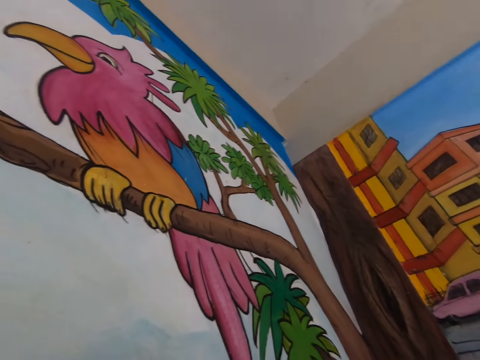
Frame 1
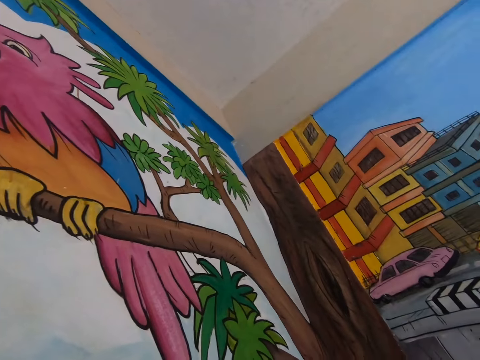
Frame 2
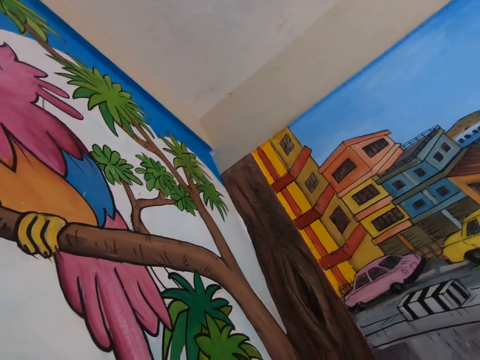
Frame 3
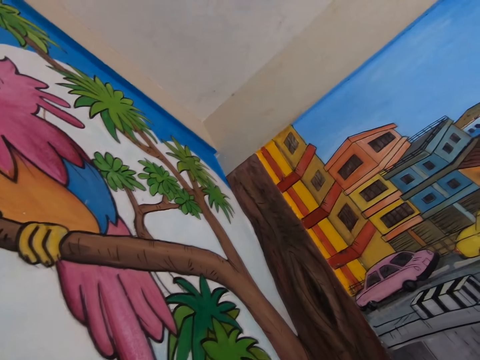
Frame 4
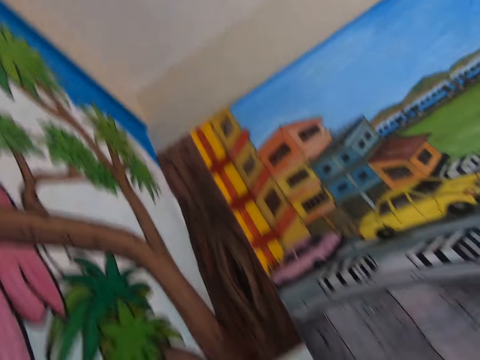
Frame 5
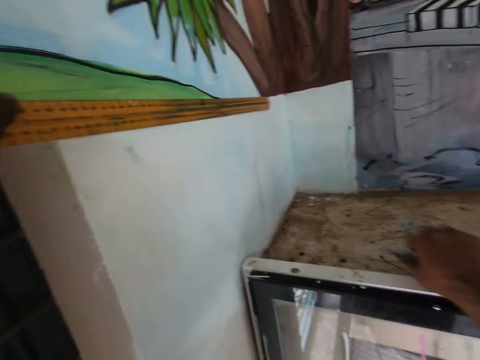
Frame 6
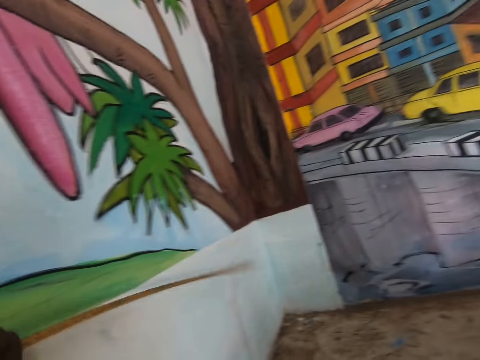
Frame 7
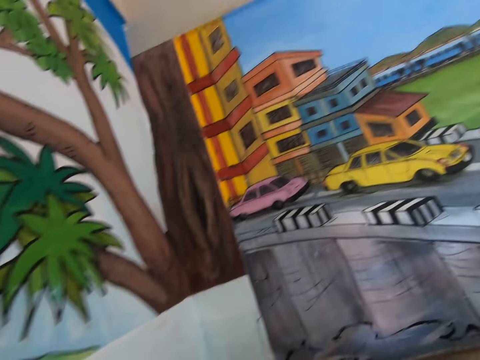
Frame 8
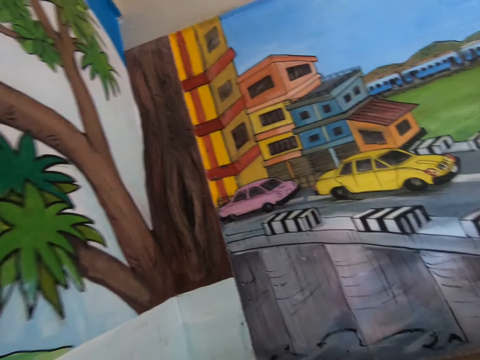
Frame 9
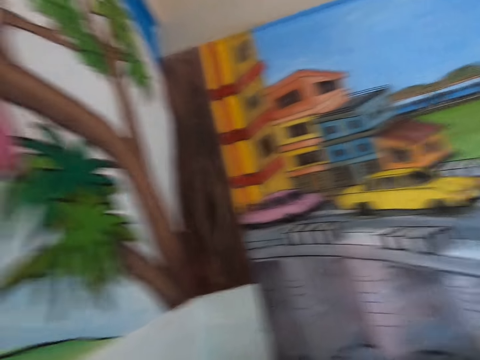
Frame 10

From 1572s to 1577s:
The camera wearer lifts the ruler.

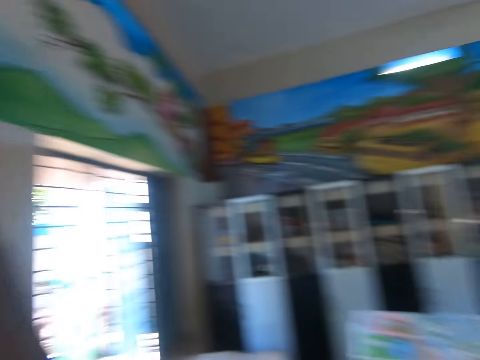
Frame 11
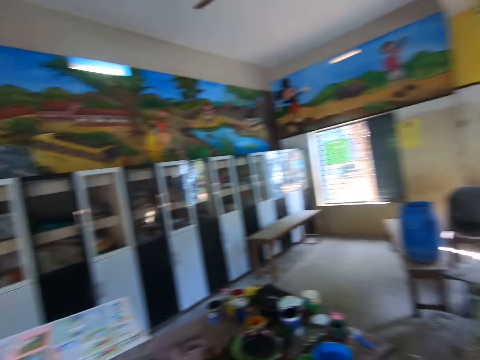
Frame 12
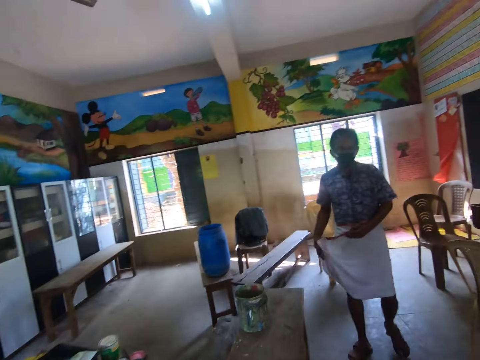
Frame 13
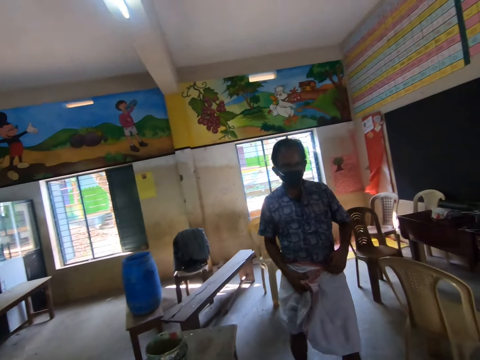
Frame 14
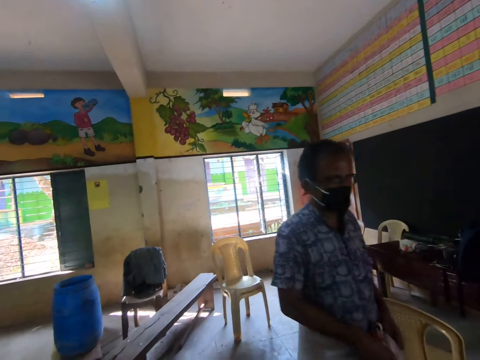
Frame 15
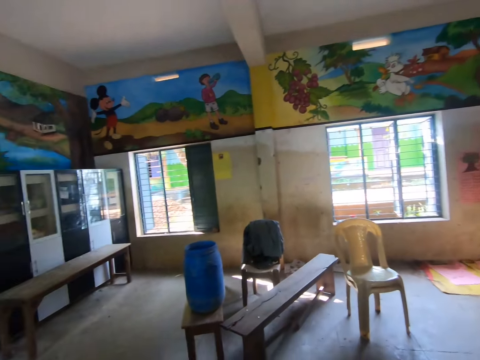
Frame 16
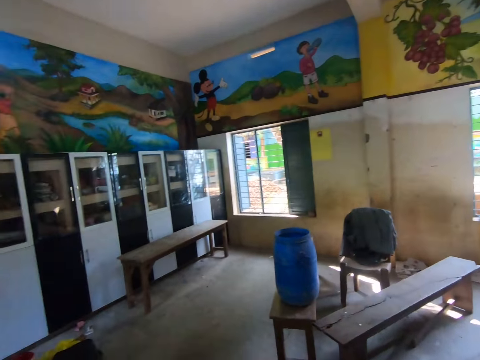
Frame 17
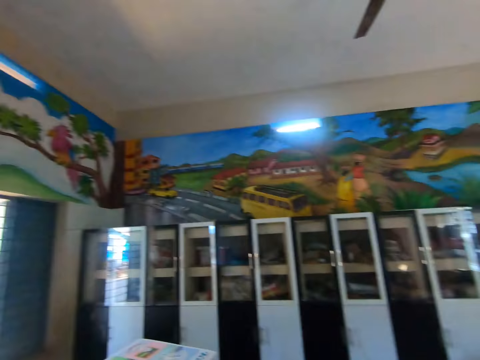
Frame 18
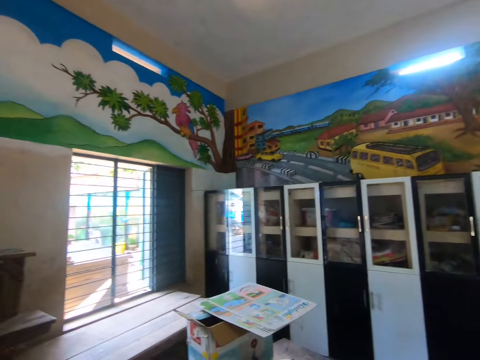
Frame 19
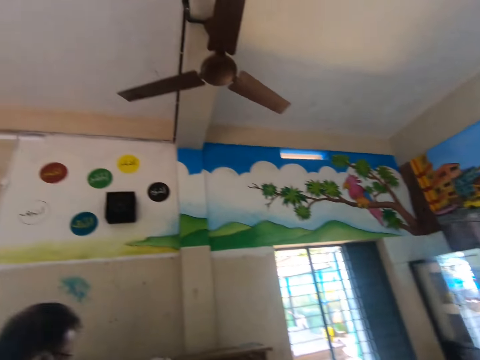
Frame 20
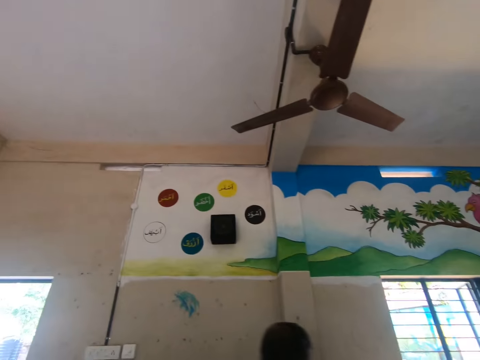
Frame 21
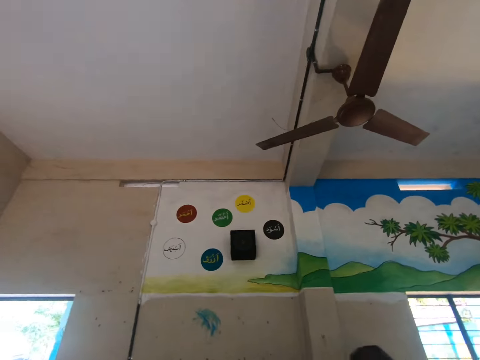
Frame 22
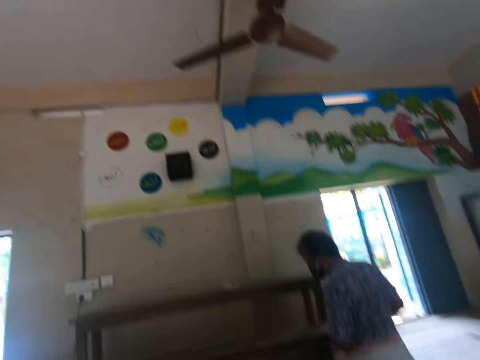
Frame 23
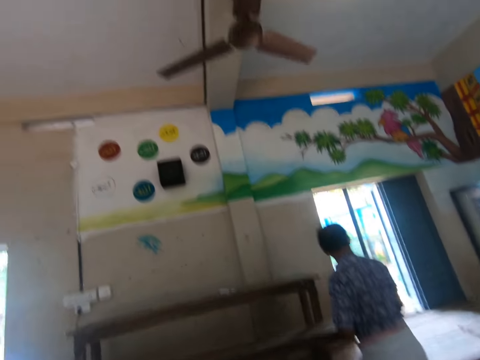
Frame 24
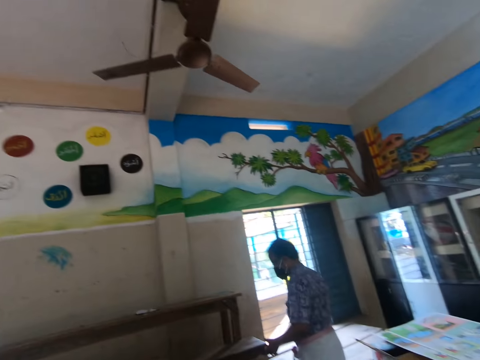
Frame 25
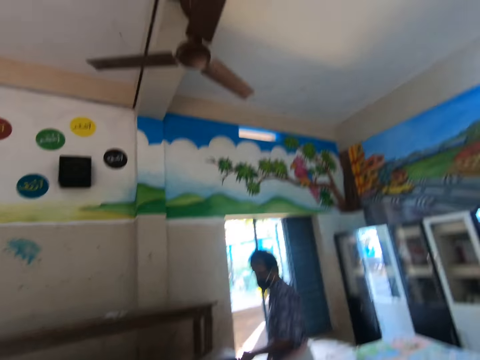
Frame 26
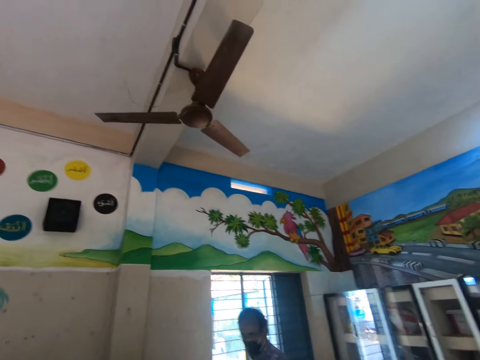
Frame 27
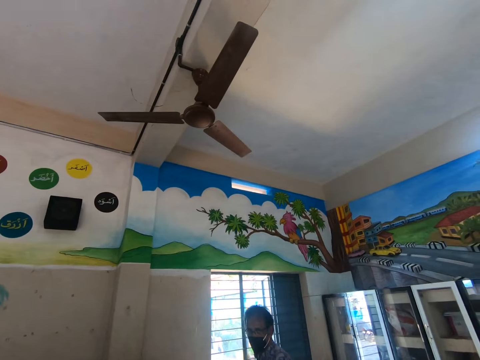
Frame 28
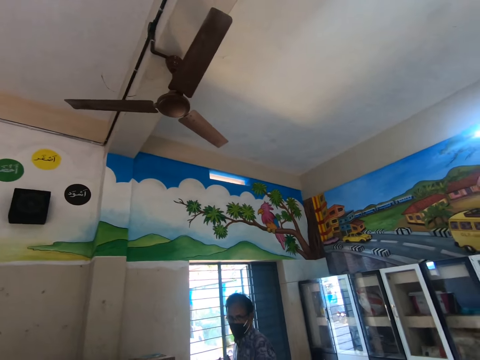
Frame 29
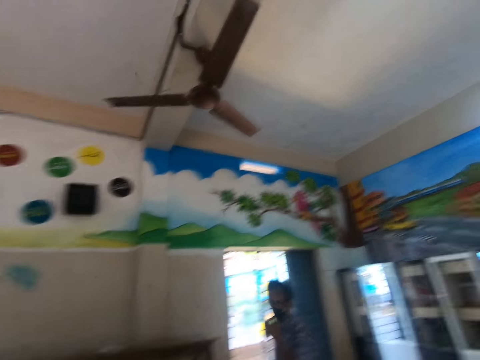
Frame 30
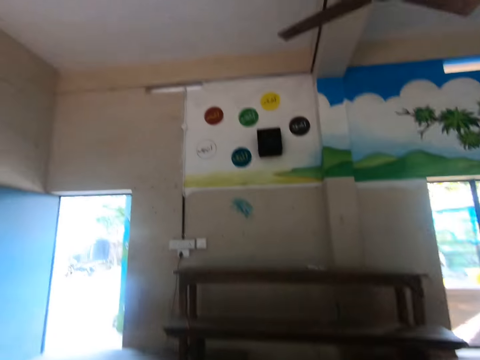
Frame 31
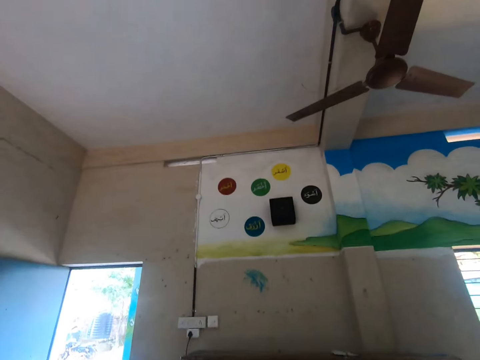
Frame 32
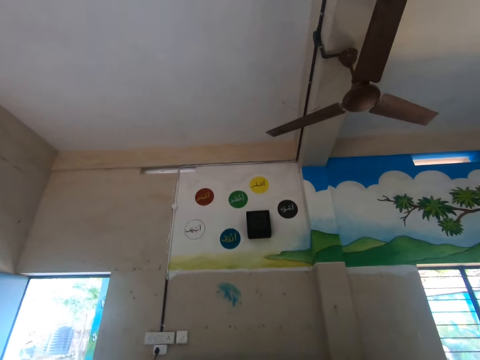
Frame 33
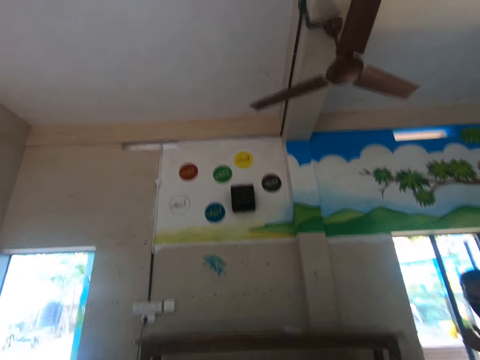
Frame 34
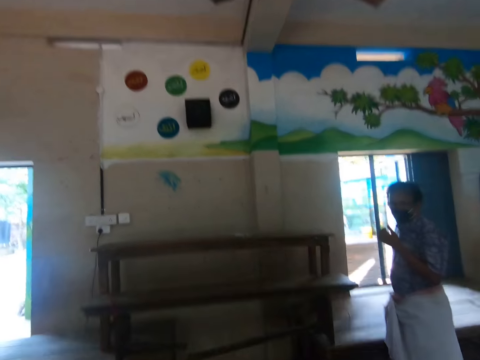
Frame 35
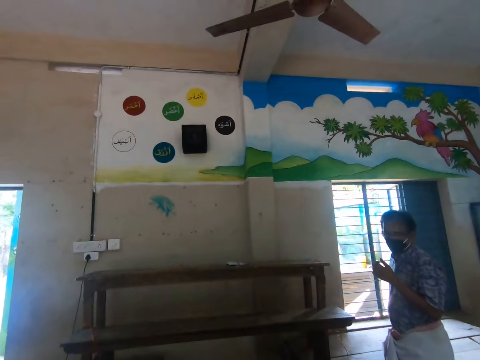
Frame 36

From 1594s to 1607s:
A man moves around the room. The camera wearer walks towards the man in the room. They look around the room. The man moves around the room. The camera wearer talks with the man in the room. They look around the room.

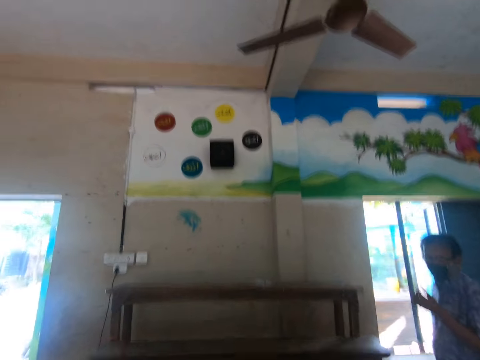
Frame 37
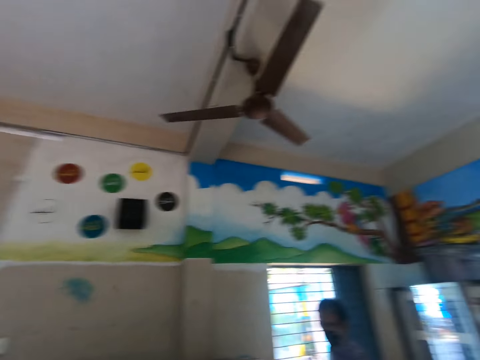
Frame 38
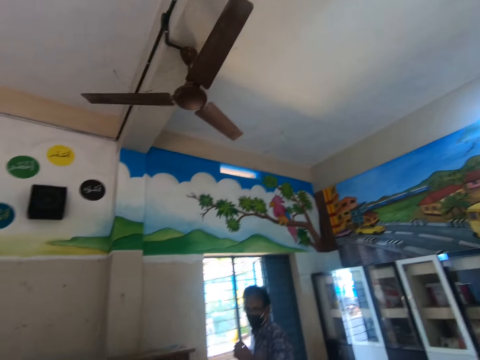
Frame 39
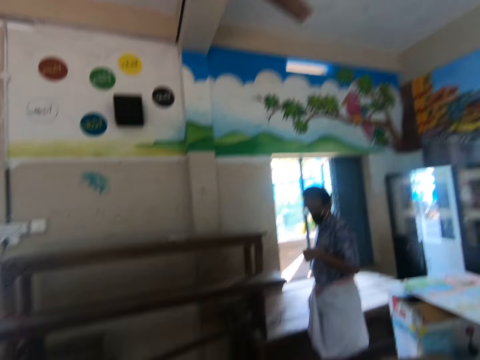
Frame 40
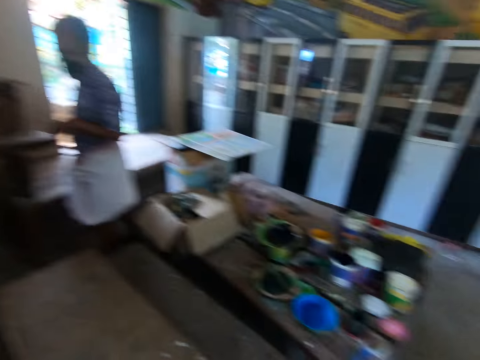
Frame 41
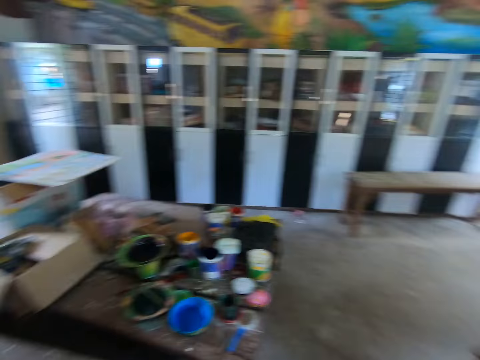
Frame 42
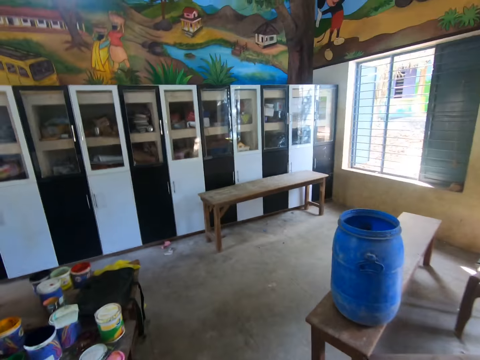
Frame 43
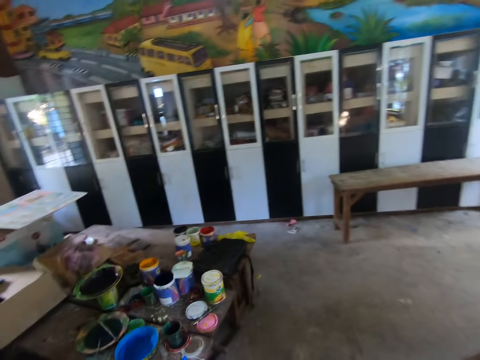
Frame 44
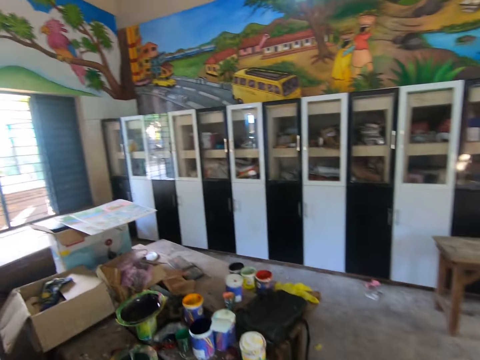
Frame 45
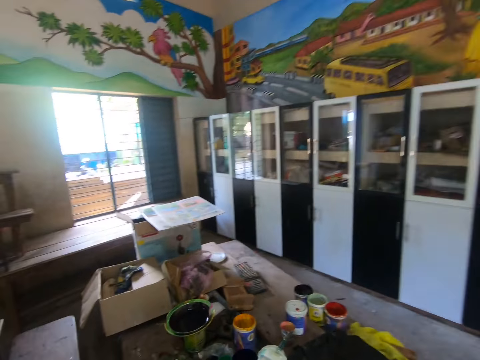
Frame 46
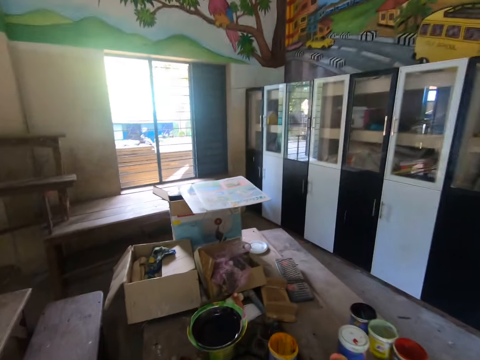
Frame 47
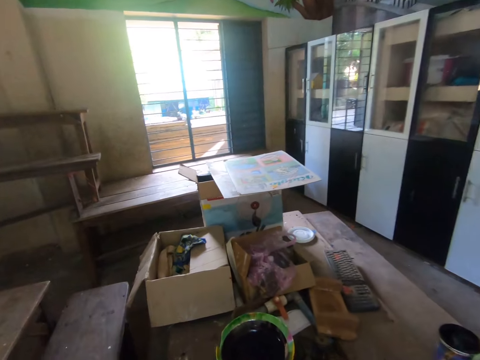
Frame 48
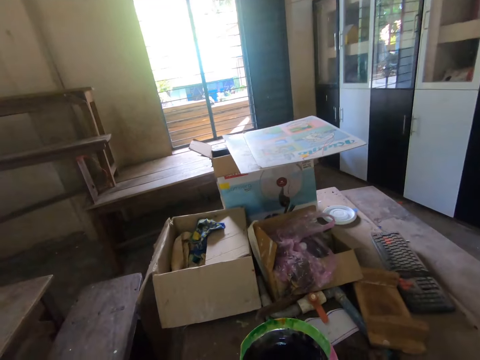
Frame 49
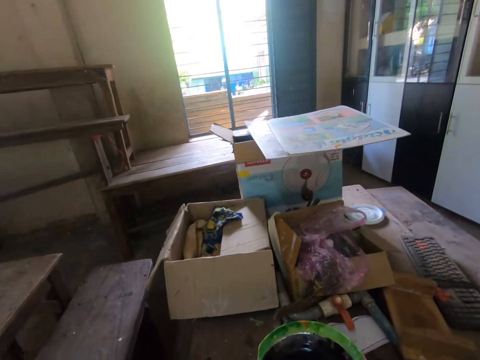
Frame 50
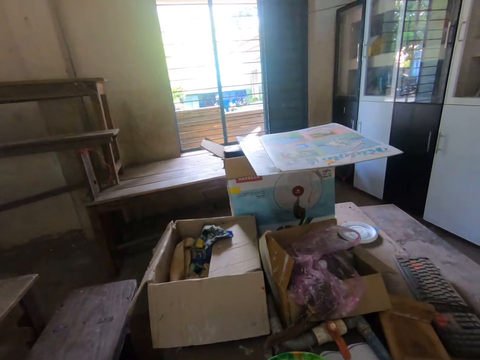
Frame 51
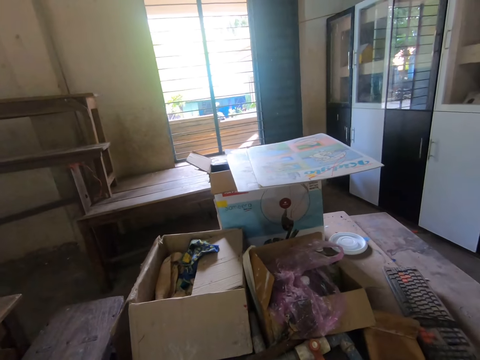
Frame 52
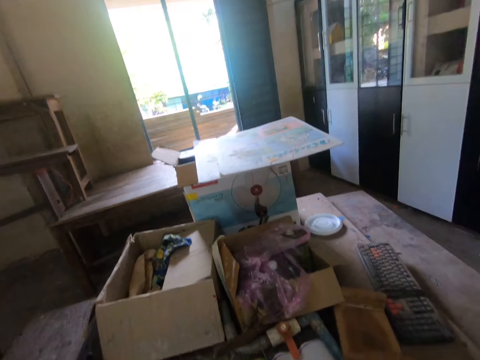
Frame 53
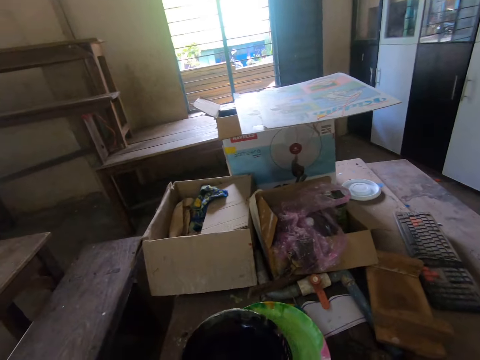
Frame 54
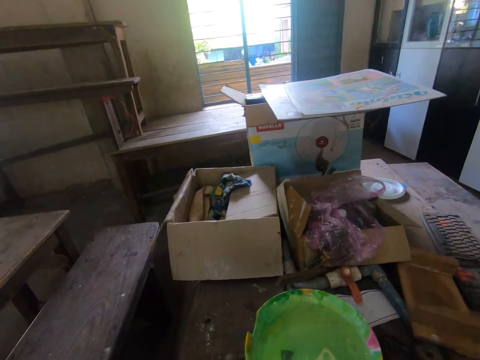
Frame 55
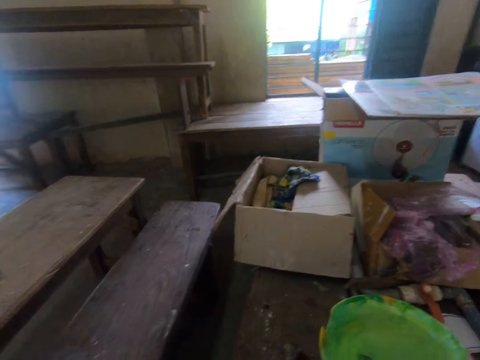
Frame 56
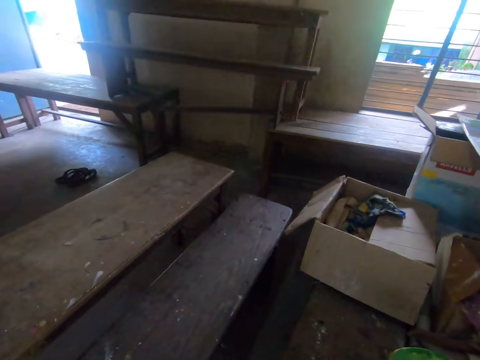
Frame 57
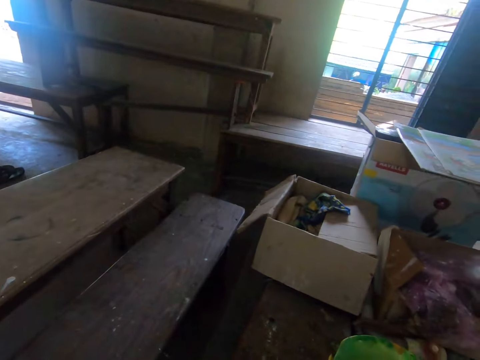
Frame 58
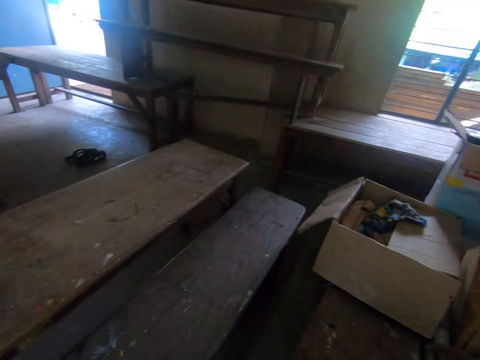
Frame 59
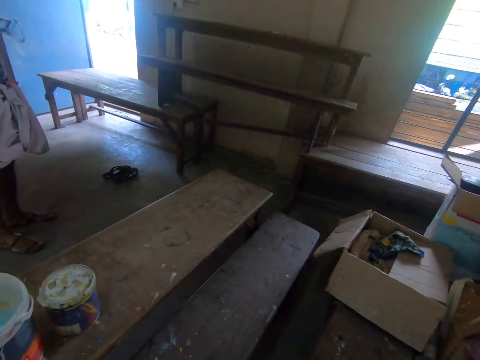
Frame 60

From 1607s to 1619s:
The camera wearer moves around the room. They pick the plate. They look around.
